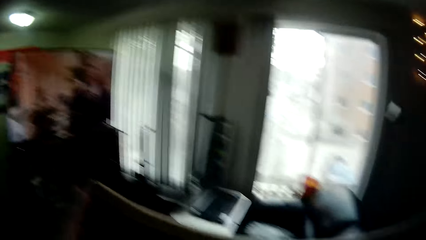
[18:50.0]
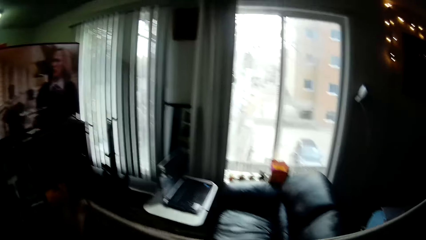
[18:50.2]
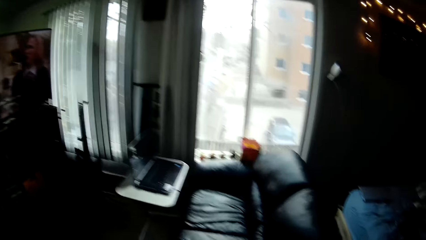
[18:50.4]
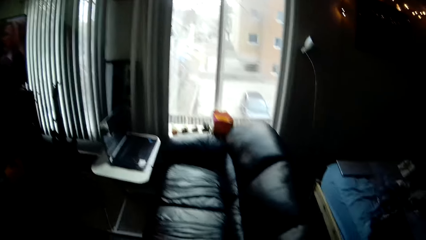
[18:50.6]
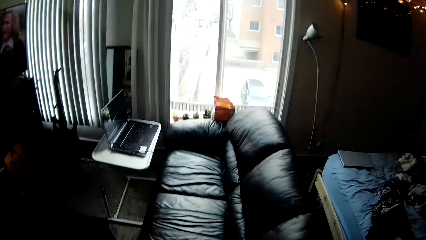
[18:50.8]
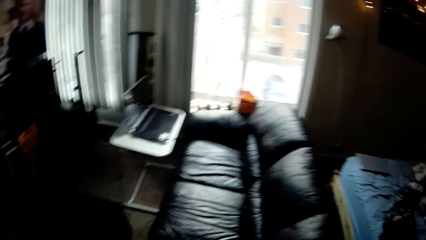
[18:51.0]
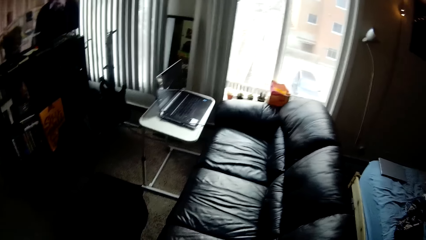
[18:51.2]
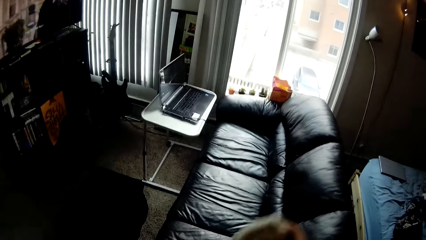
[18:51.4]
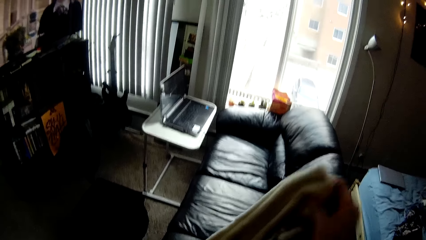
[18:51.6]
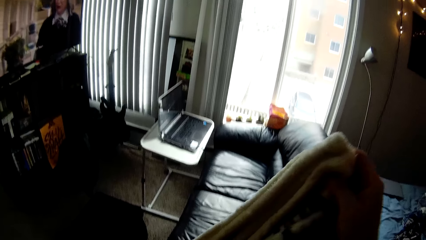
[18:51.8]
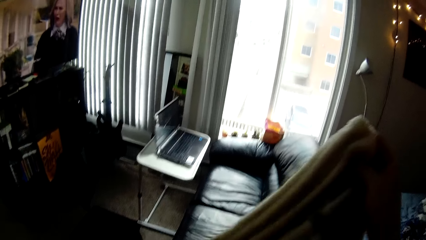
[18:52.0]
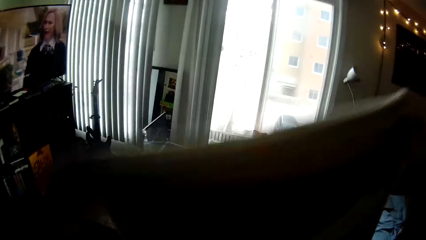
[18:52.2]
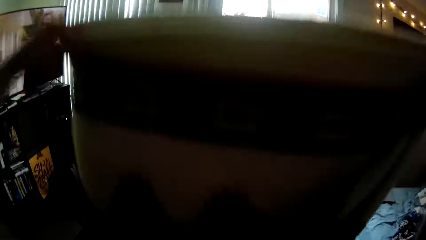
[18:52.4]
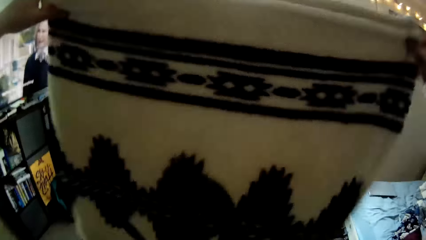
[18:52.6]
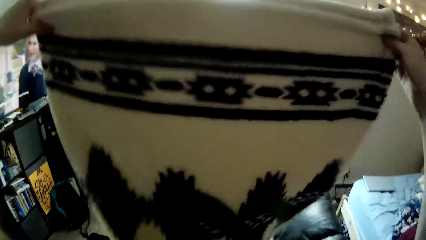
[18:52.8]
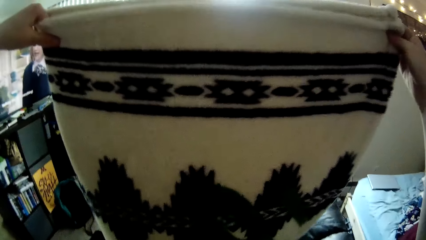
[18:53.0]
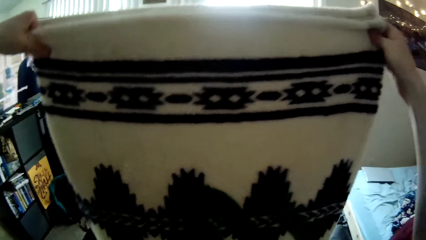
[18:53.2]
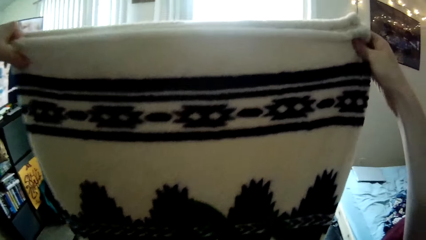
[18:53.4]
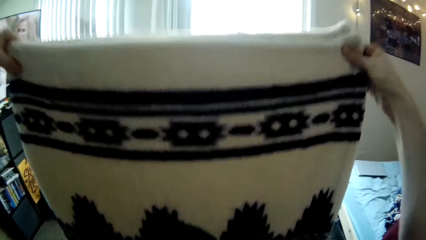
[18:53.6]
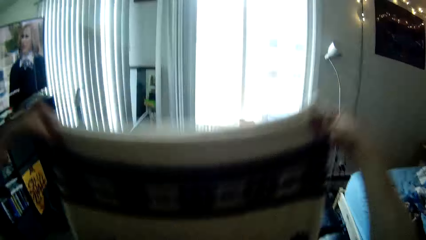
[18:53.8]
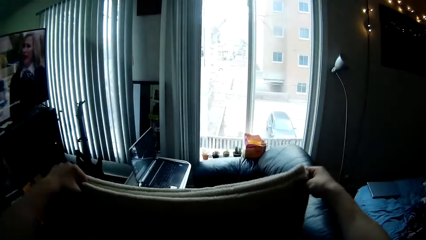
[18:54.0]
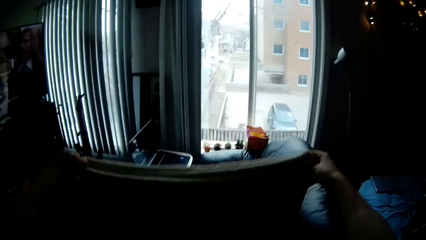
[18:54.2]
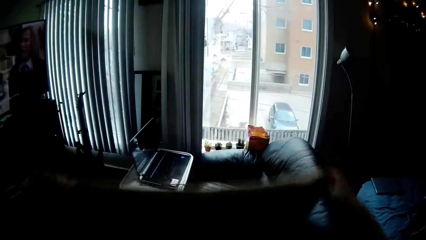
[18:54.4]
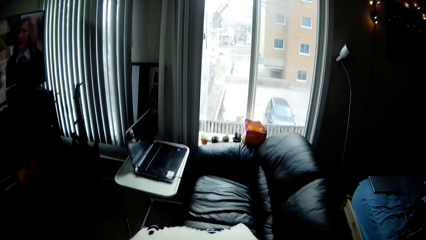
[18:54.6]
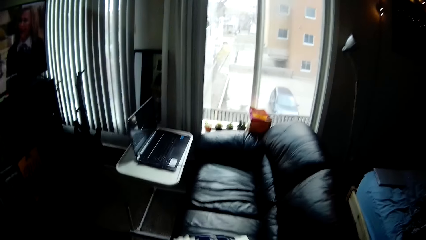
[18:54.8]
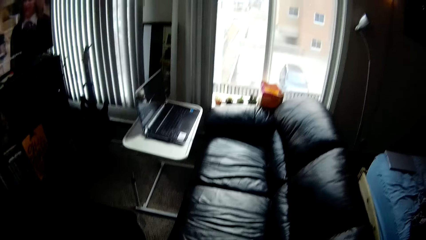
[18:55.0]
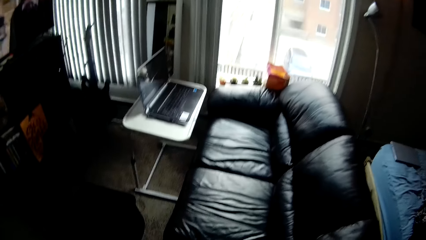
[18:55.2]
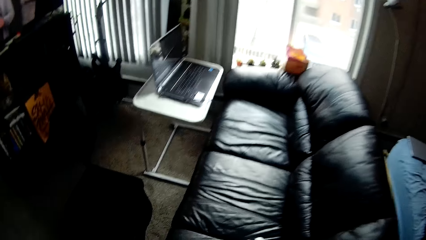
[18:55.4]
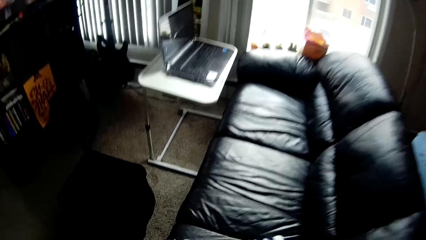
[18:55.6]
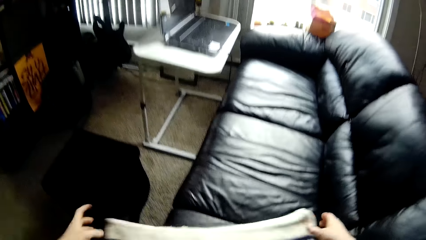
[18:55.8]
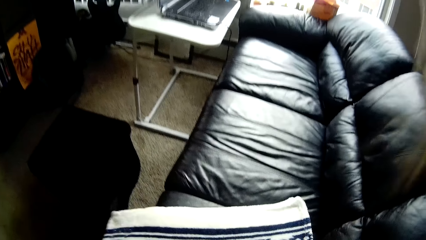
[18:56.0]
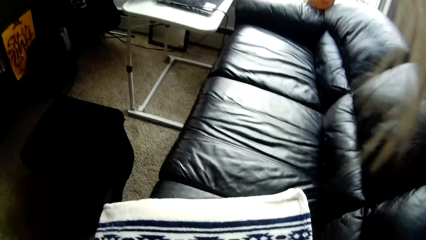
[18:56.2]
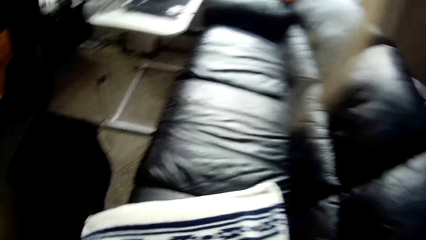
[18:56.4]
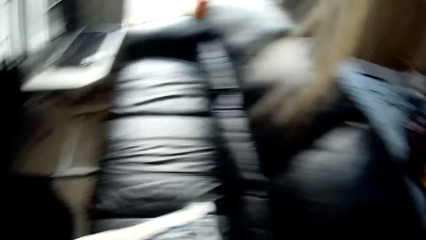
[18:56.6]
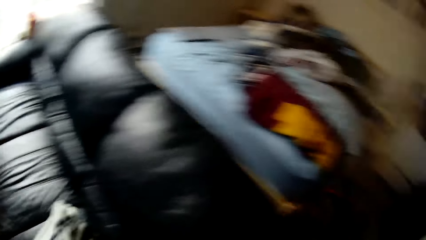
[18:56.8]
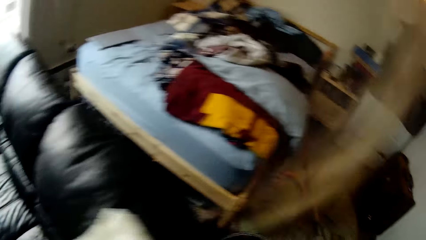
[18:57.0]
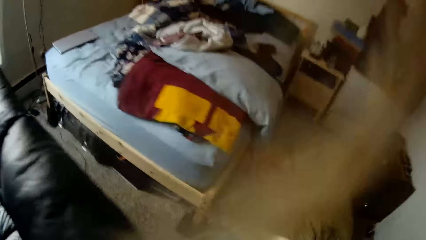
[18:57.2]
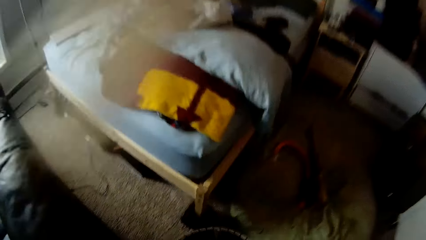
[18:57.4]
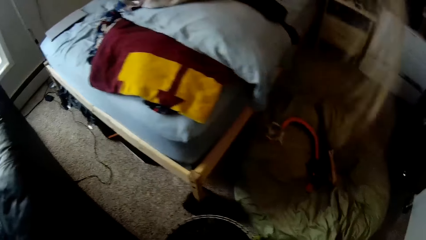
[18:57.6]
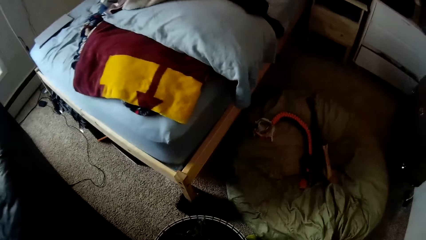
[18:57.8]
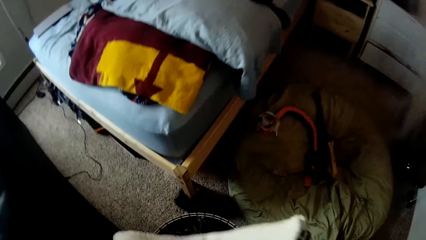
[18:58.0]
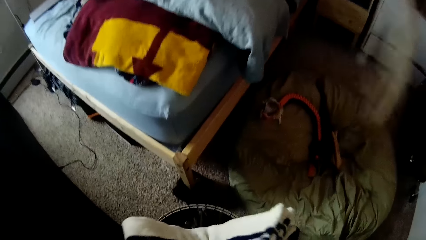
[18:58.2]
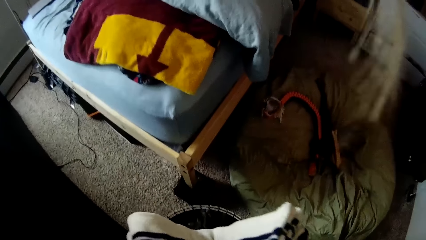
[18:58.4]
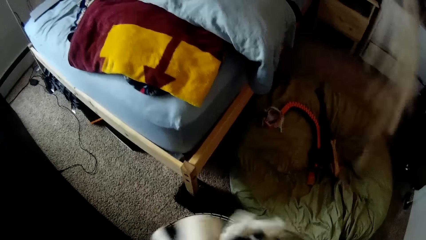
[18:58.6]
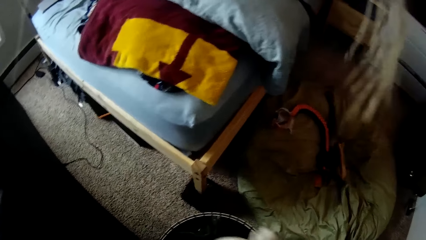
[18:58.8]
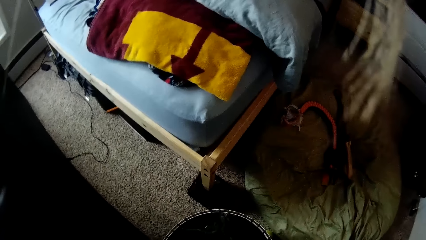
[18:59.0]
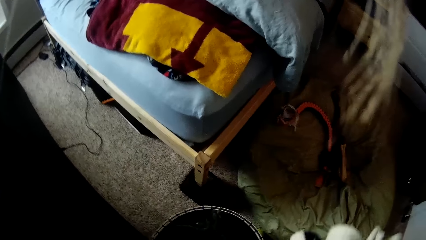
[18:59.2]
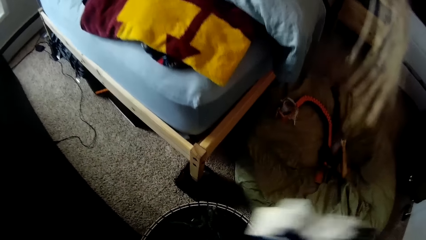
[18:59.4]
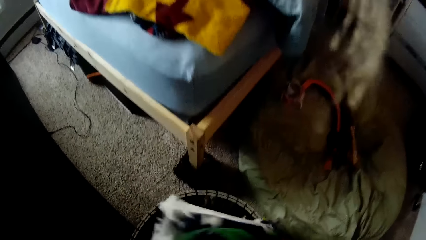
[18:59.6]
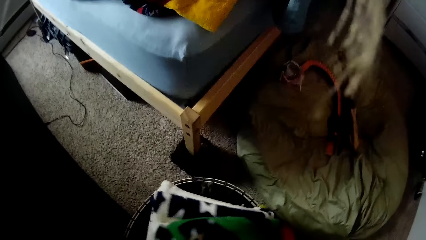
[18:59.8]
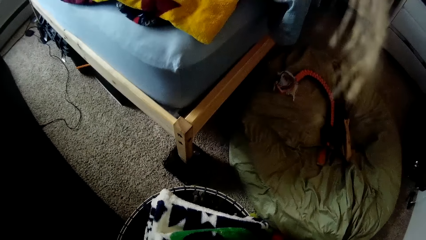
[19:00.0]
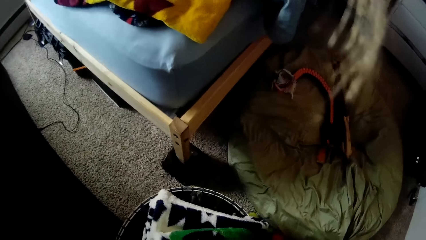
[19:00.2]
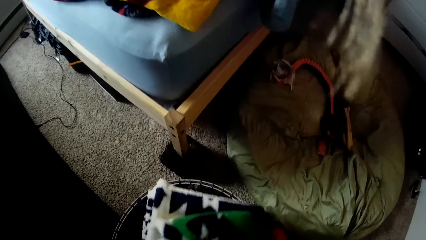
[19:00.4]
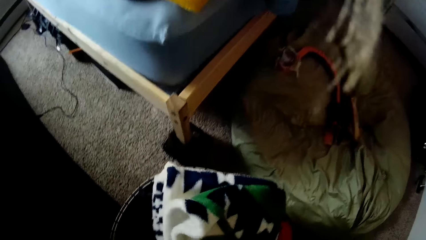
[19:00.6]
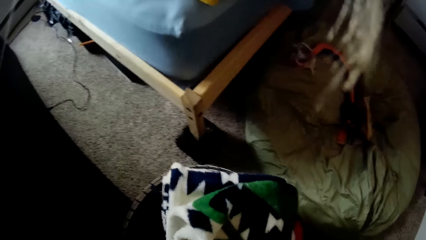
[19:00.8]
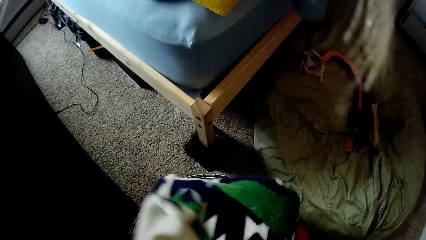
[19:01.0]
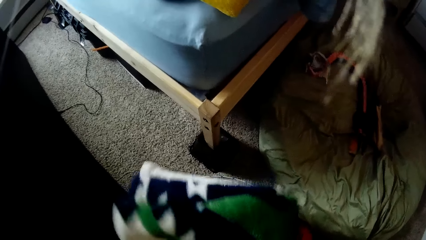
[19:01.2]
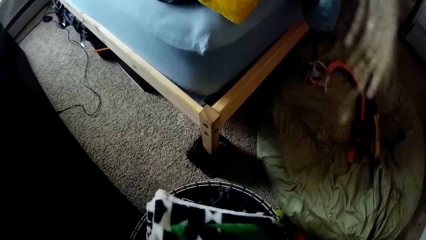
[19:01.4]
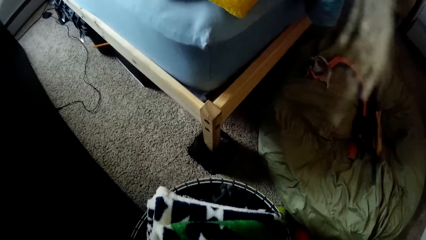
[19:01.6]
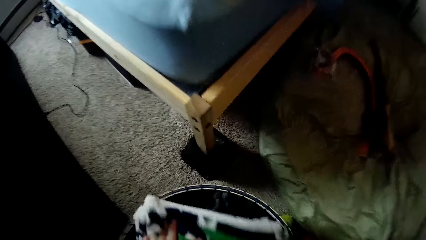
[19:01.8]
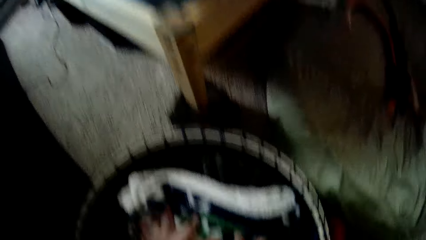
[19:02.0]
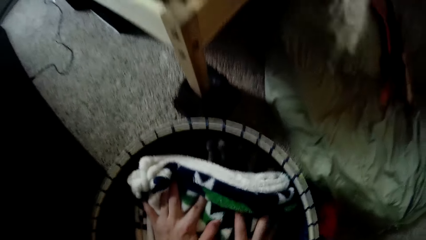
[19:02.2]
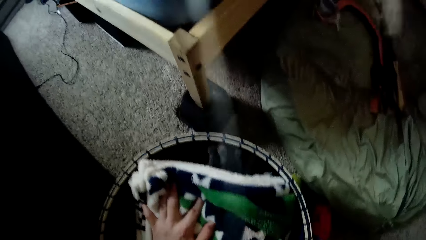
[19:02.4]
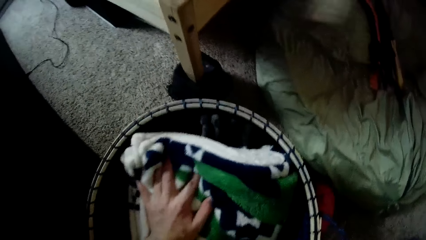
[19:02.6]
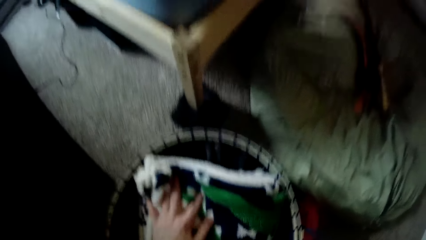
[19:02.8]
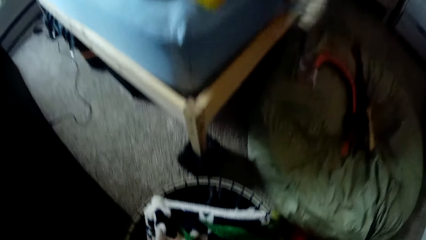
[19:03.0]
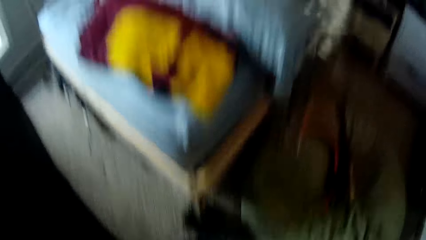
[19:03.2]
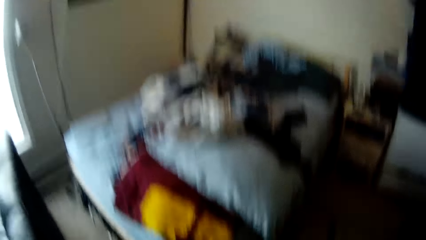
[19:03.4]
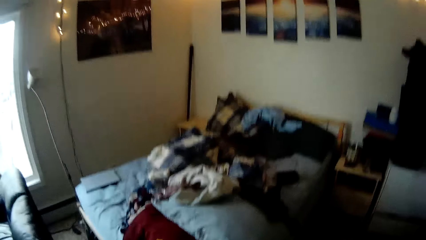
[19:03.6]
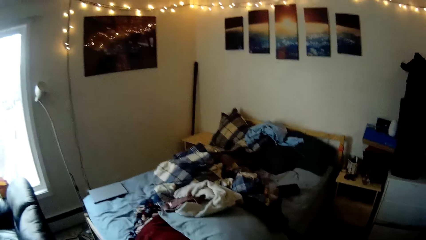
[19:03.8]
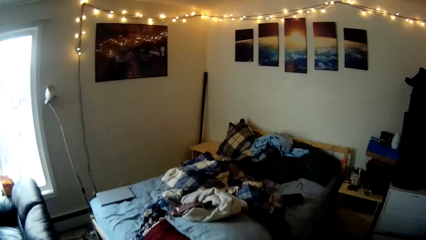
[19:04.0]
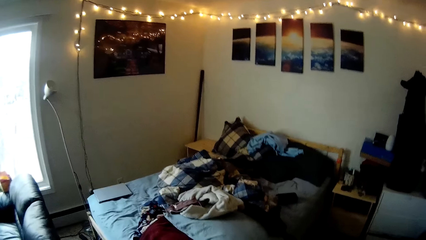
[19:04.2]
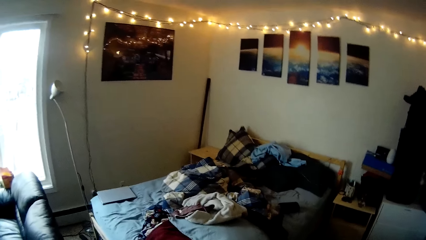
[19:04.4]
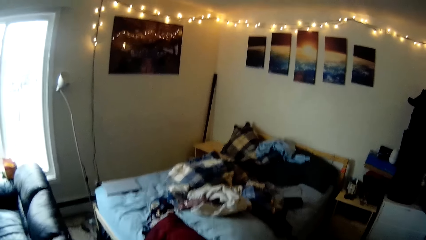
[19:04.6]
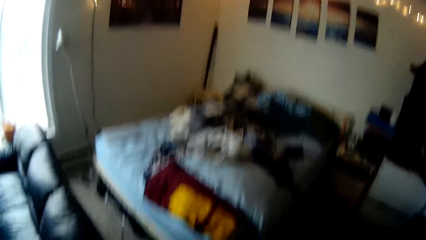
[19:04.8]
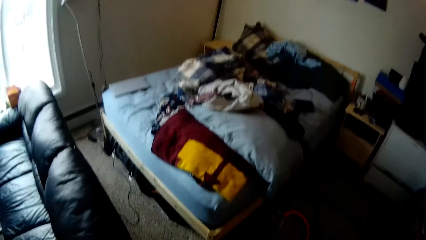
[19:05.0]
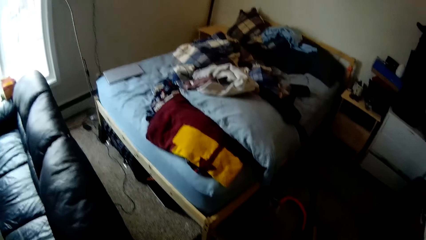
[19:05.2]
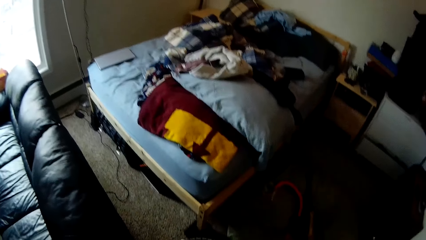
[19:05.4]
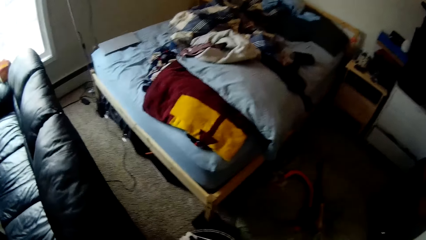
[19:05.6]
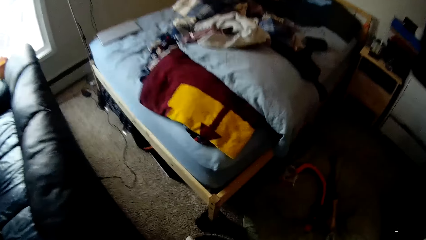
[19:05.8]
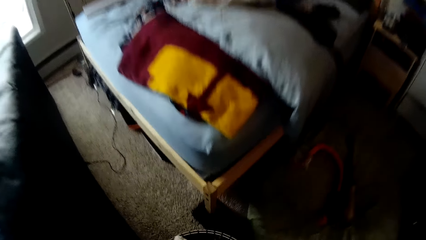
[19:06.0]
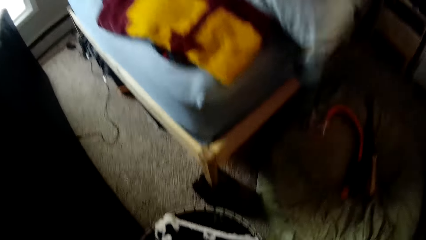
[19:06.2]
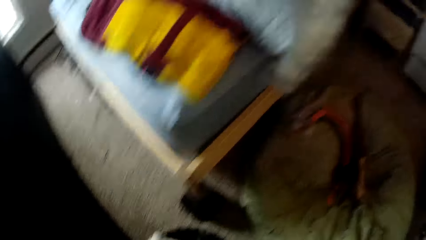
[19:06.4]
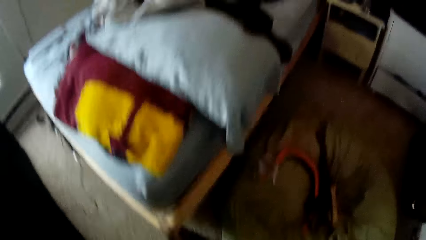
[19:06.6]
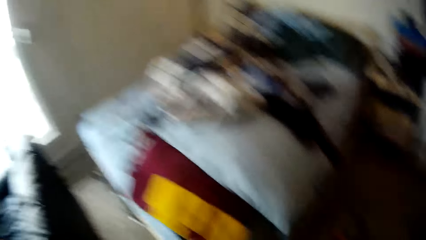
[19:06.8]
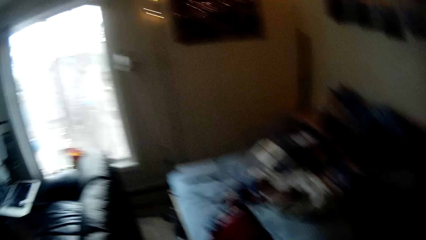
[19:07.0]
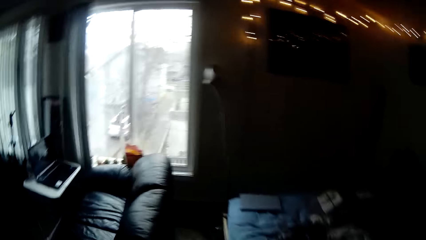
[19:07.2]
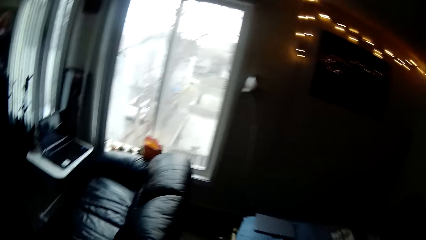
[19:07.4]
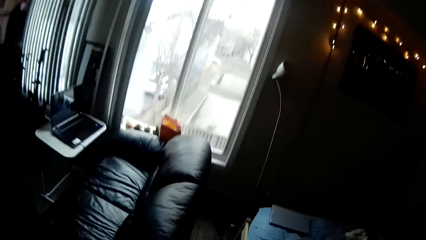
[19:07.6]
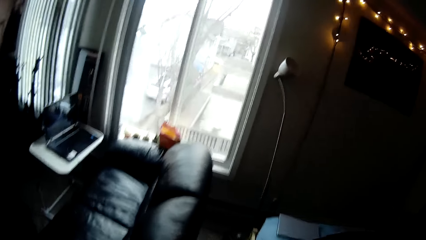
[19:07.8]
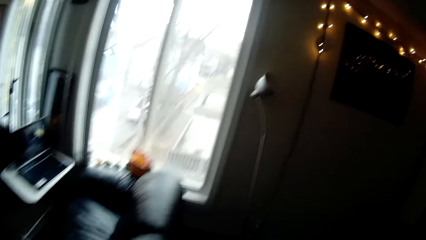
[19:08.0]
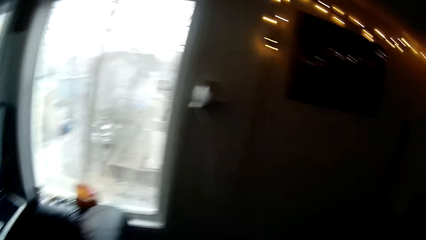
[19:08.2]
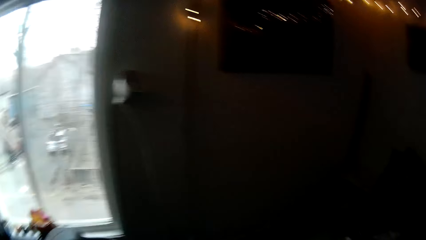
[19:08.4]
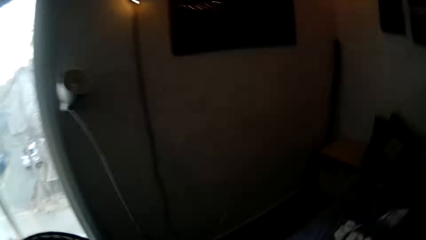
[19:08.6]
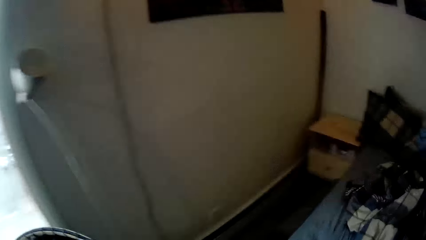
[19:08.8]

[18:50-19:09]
The camera wearer holds the blanket with both hands. They spread the blanket on the couch and fold the blanket on the couch. They take the blanket from the couch. They place the blanket on the basket on the ground. They put the blanket inside the laundry basket on the ground. They stare at their bed. They pick up the laundry basket and walk to the other side of their bed.
